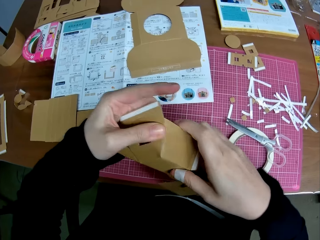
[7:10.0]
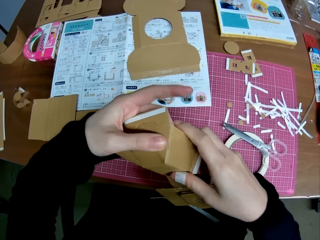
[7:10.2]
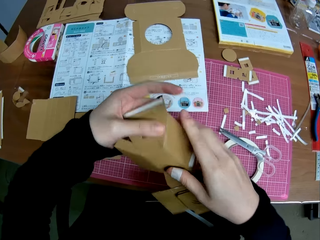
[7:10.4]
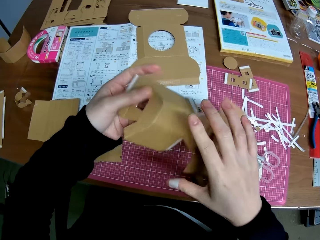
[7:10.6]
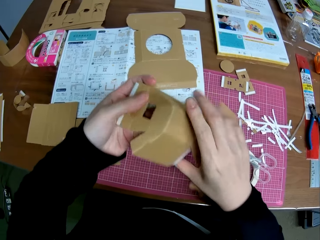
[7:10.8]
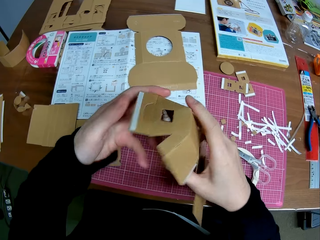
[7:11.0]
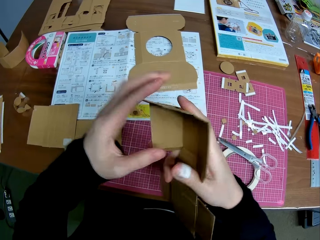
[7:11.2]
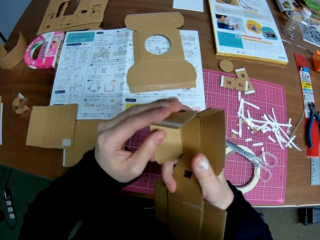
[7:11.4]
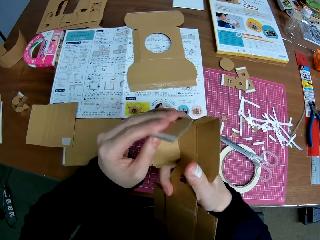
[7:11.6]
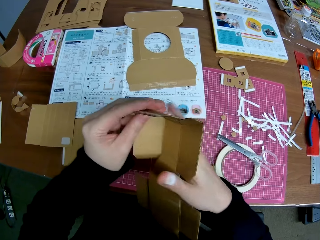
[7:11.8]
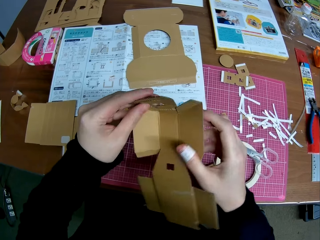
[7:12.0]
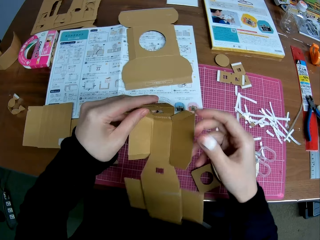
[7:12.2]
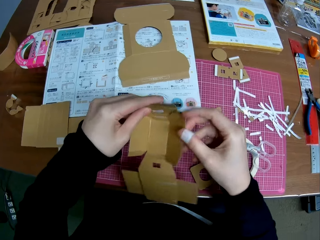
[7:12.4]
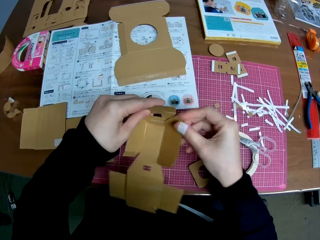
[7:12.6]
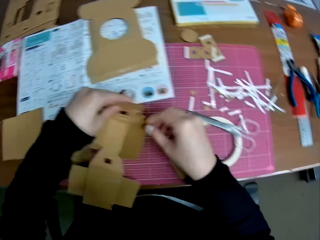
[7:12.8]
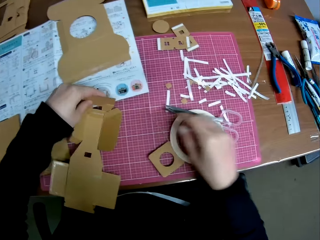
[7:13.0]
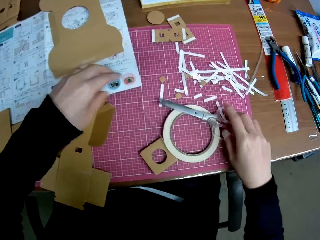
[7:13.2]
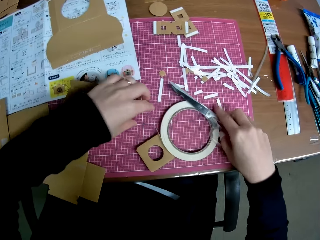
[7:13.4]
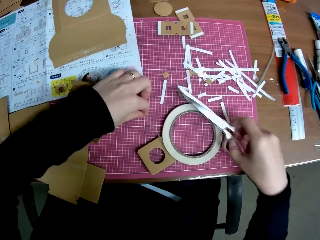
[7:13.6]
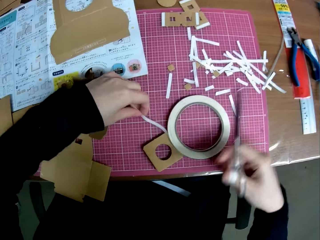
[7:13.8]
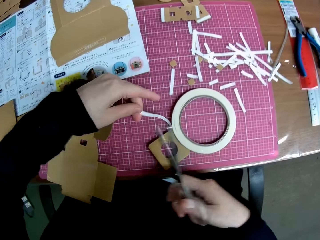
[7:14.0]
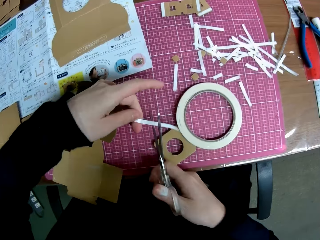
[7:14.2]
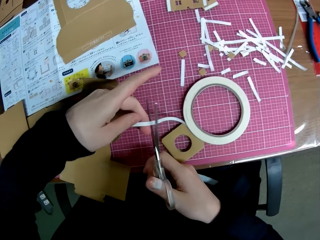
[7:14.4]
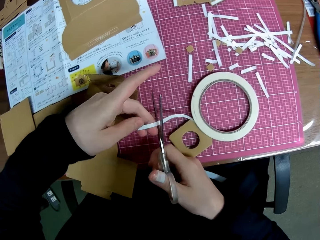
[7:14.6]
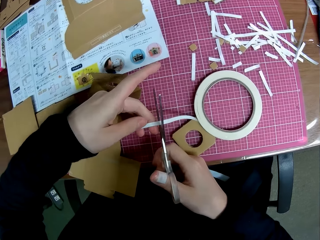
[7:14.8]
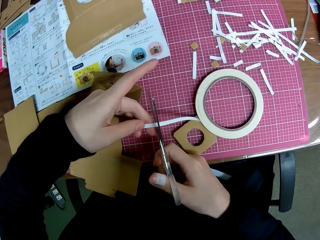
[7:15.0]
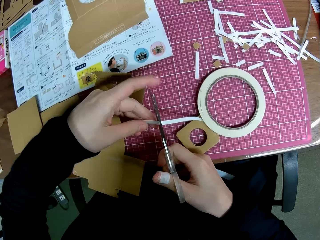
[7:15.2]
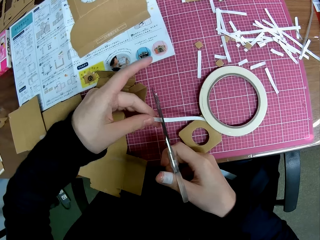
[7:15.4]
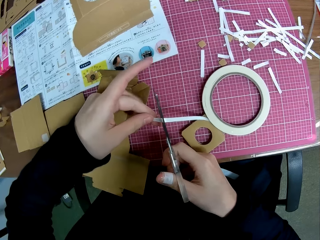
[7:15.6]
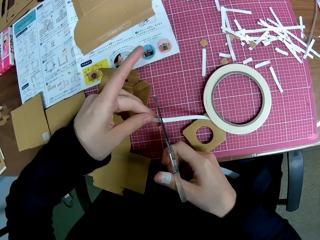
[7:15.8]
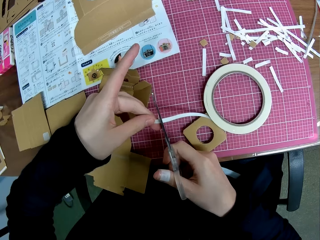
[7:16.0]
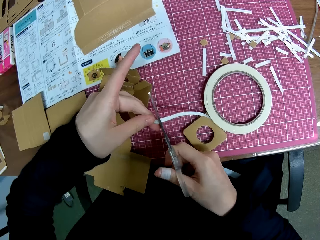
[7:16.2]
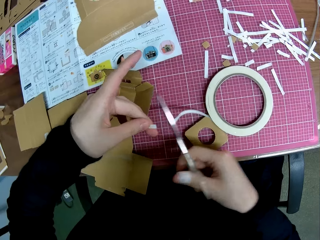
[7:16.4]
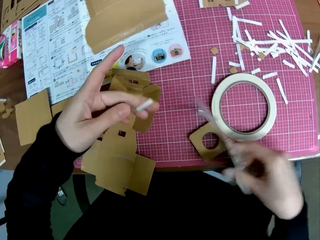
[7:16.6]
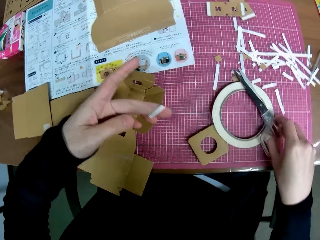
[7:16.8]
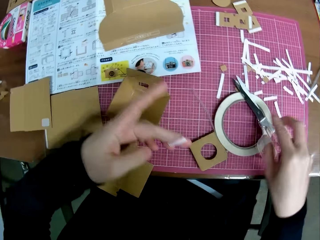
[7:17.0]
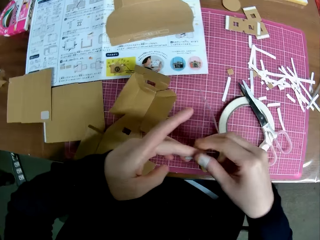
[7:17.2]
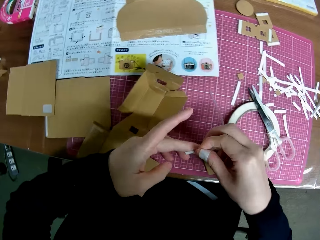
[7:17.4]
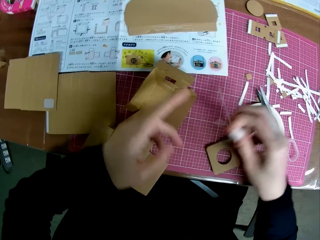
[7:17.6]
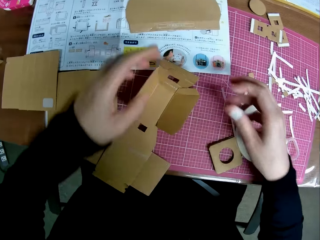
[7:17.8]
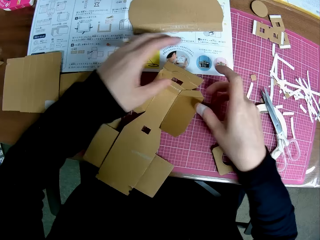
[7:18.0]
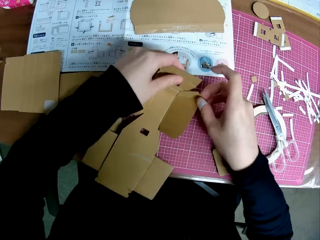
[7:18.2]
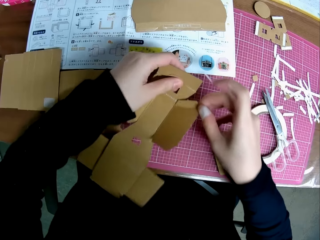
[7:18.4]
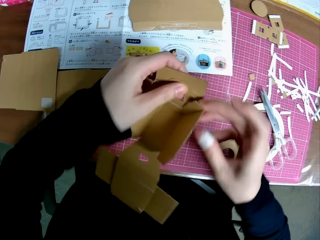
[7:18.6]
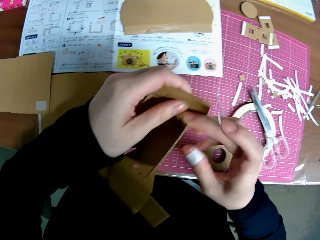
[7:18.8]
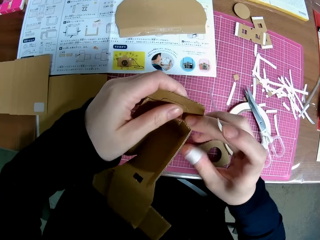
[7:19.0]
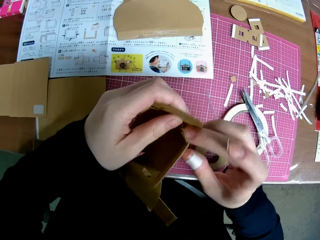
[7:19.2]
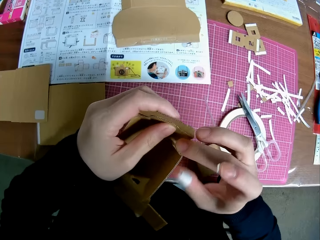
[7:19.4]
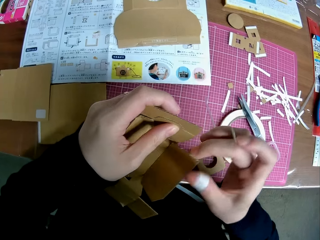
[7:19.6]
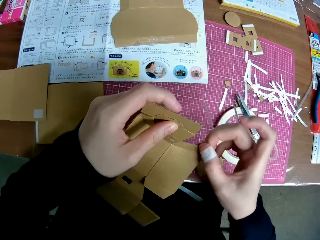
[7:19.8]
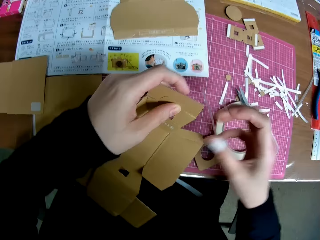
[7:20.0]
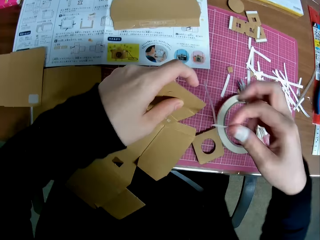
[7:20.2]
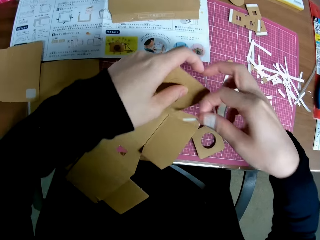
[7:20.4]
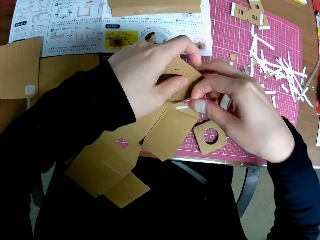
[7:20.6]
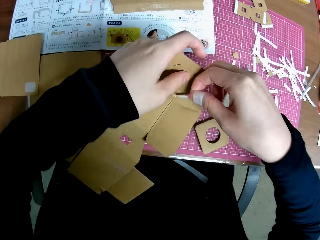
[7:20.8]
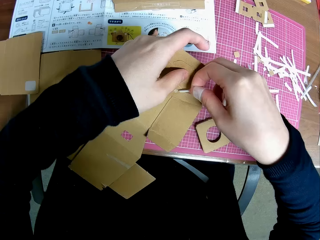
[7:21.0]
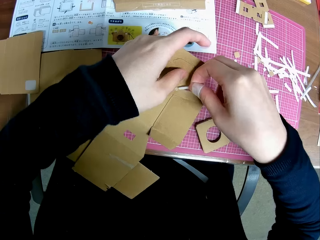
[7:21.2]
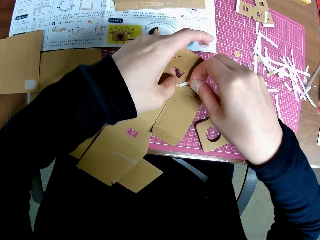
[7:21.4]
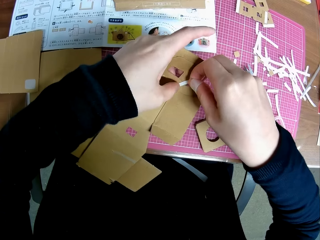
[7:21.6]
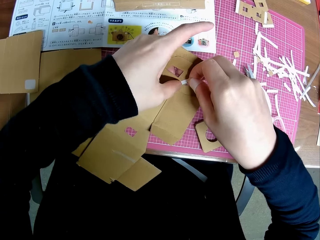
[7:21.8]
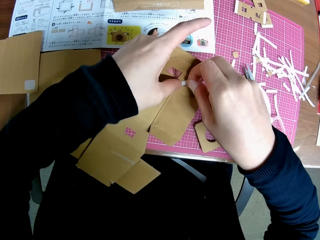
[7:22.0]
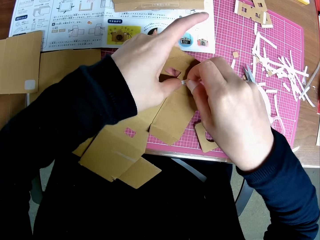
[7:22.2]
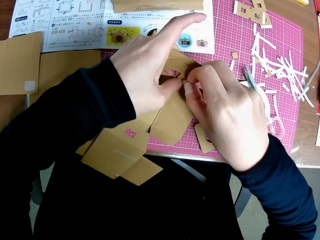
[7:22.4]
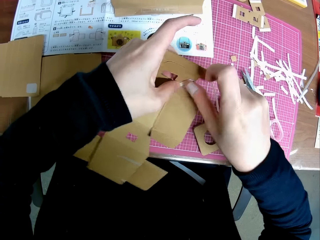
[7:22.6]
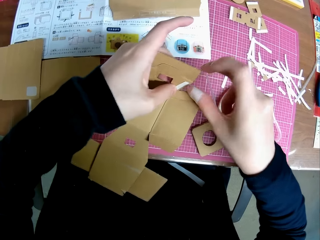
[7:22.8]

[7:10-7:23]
The camera wearer turns a crafting paper. He turns the crafting paper again. He holds the crafting paper. He places the piece of paper mechanical model in his hands on the table. He picks up the scissors from the table with his right hand. He picks up the paper tape from the table with his left hand. He holds a crafting sellotape and holds the scissors. He cuts the paper tape with the scissors in his left hand. He drops the scissors on the paper tape with his right hand. He holds a small piece of the crafting sellotape. He passes the paper tape in his left hand to his right hand. He holds the small piece of crafting sellotape with his right hand. He lifts the piece of paper mechanical model from the table with both hands. He folds the crafting paper. He places the paper tape on the piece of paper mechanical model. He fixes the crafting paper.

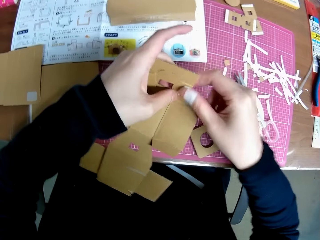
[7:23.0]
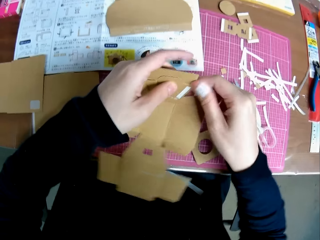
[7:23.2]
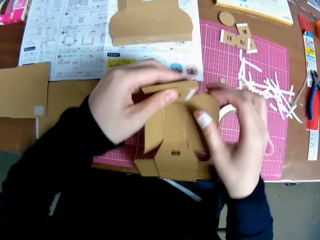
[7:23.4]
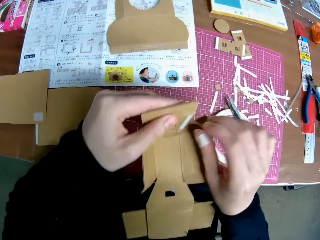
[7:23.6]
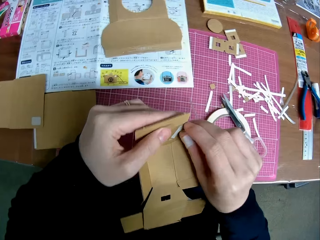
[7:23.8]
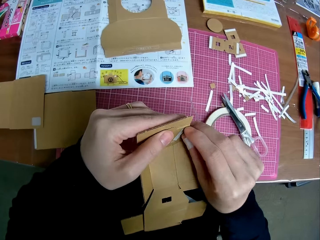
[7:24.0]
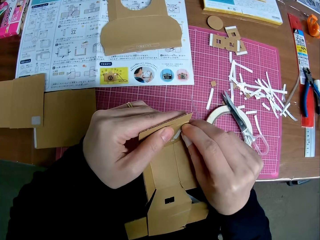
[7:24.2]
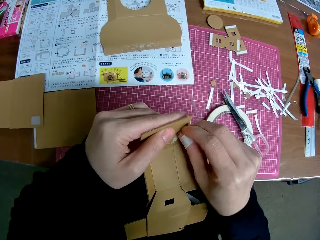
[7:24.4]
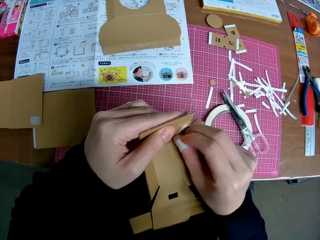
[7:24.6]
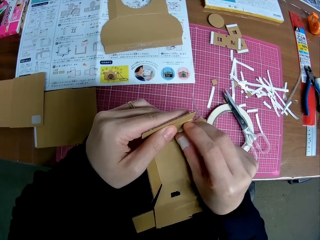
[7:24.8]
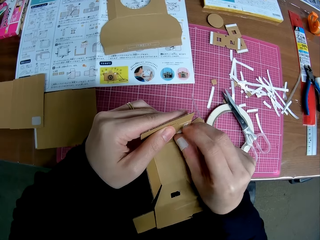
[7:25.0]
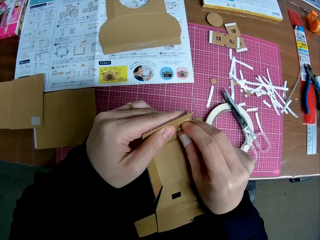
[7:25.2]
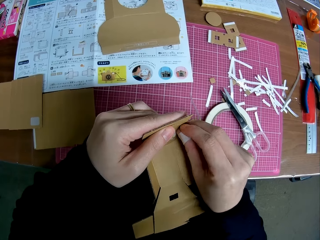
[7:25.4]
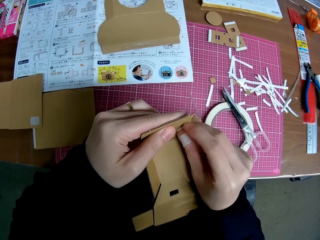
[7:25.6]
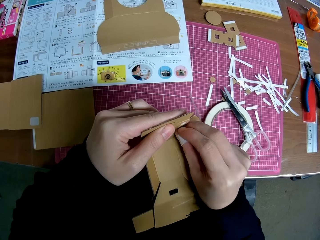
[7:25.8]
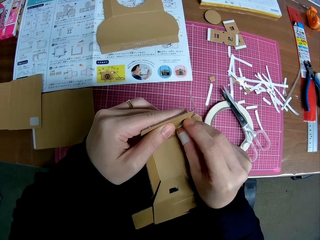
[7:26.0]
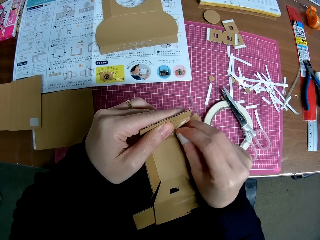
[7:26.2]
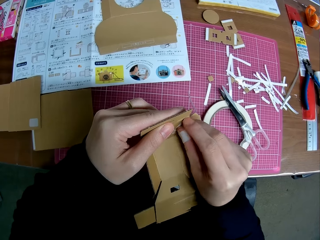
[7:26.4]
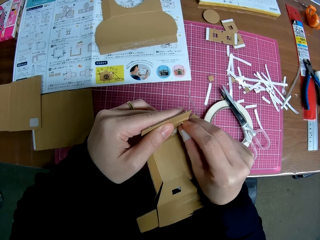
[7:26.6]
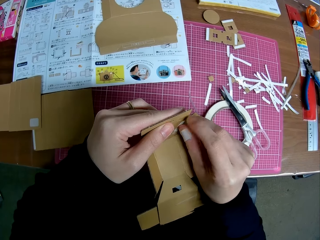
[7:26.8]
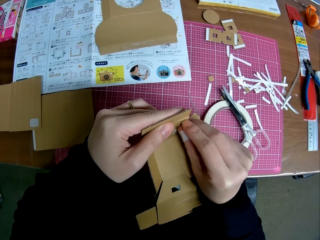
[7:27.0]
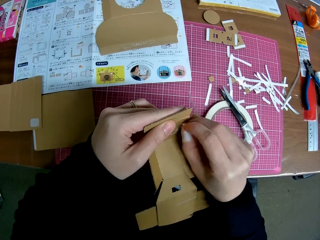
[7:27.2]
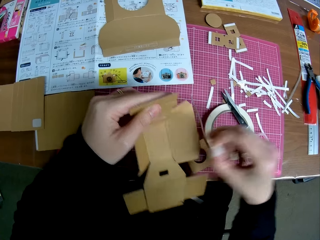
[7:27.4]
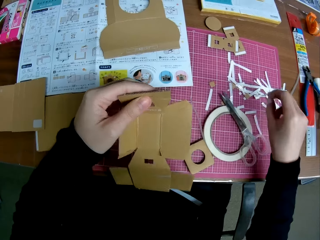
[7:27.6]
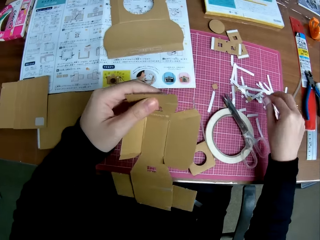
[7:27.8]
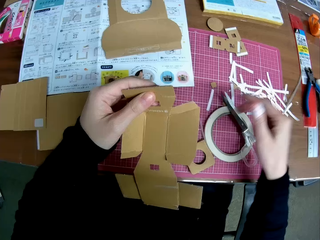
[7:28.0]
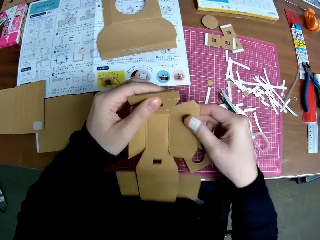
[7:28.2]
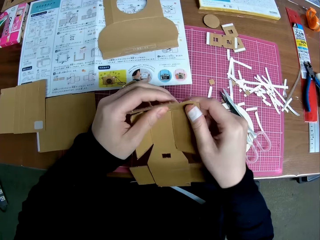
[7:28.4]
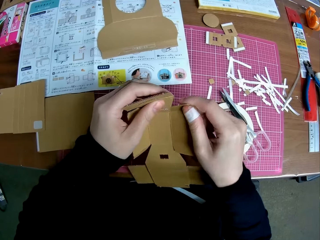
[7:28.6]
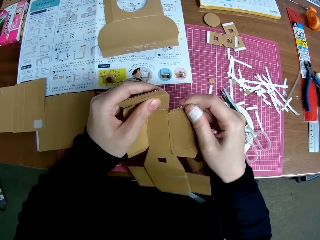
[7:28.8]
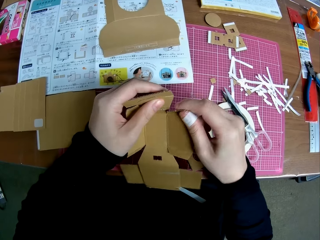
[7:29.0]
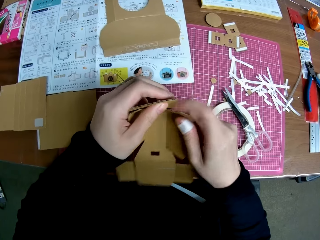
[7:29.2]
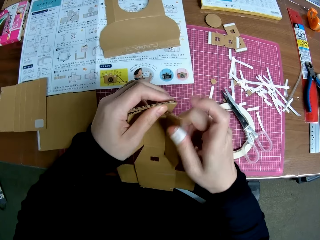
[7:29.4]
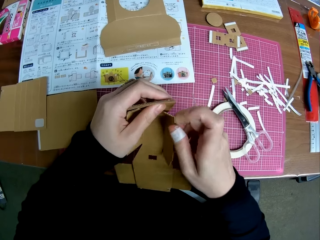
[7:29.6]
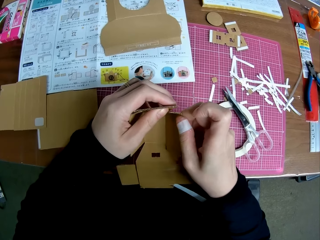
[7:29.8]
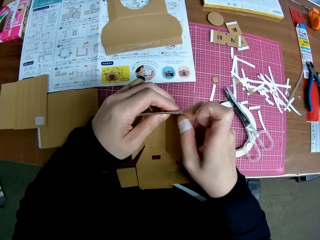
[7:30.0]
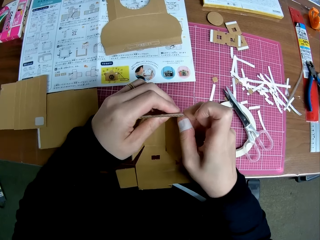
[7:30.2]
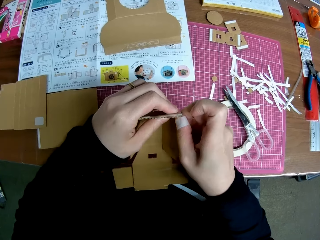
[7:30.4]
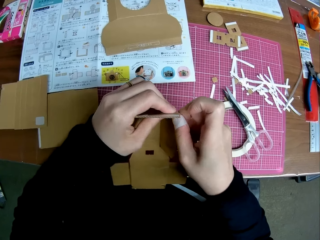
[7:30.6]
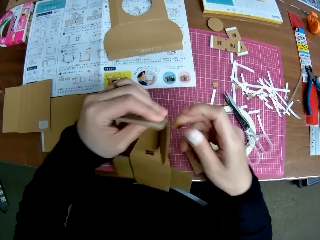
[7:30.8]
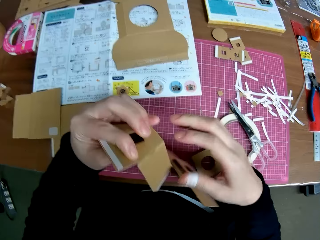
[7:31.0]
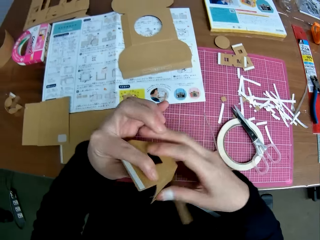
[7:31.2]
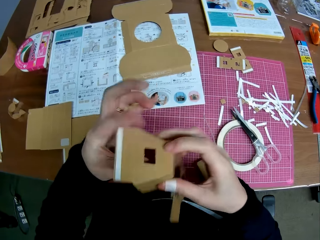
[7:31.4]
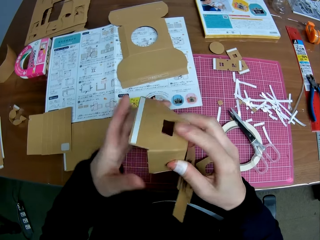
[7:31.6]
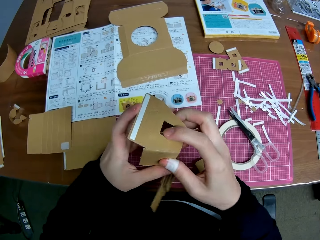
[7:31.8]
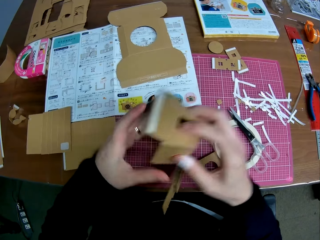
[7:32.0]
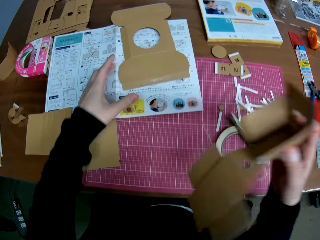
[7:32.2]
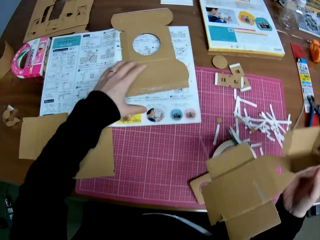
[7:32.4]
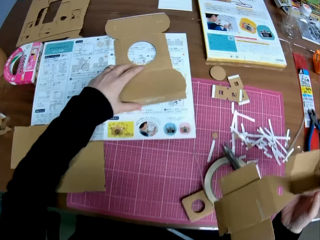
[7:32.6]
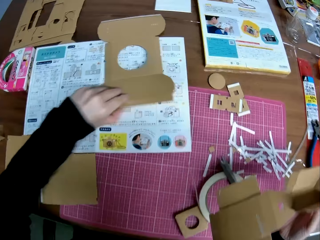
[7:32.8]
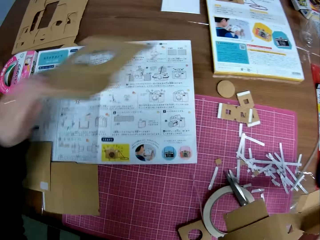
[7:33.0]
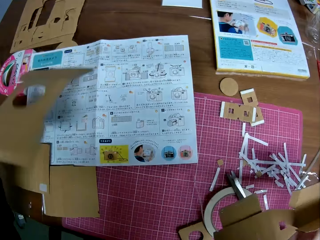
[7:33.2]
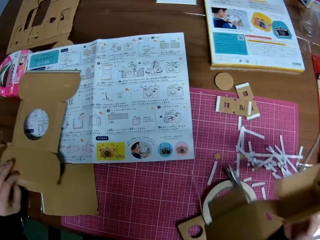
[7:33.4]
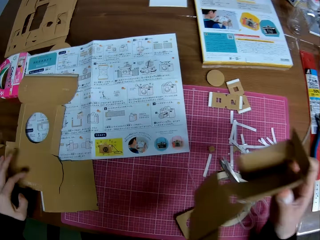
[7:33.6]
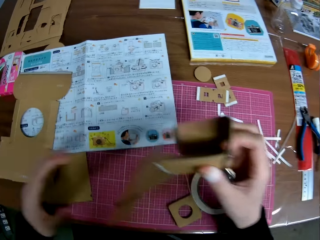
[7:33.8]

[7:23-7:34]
The camera wearer removes the paper tape from the piece of paper mechanical model with his right hand. He drops the paper tape on the table with his right hand. He handles the piece of paper mechanical model with both hands. He fixes a crafting paper. He turns the crafting paper. He repositions a piece of mechanical model from the table with his left hand. He picks up the crafting paper, holds the crafting paper and places the crafting paper on the table.
